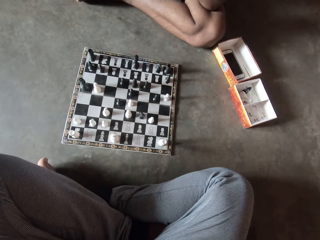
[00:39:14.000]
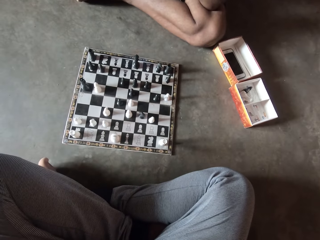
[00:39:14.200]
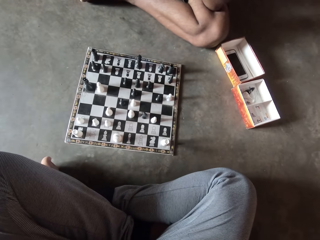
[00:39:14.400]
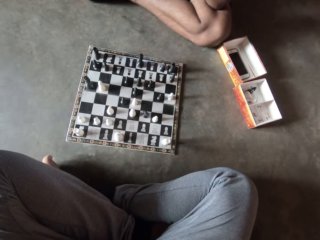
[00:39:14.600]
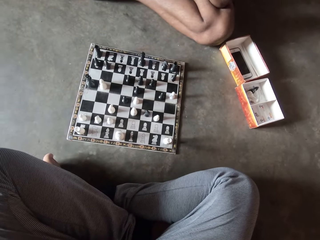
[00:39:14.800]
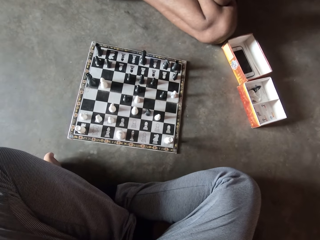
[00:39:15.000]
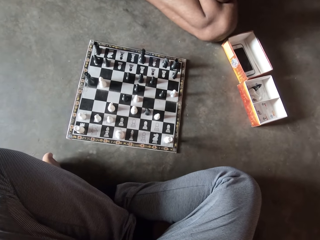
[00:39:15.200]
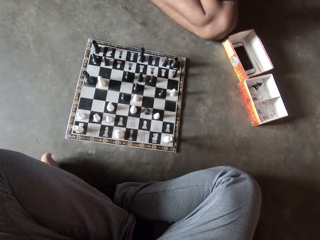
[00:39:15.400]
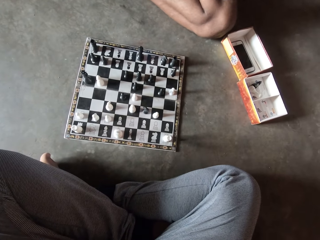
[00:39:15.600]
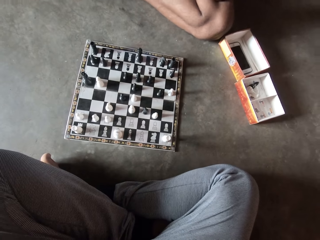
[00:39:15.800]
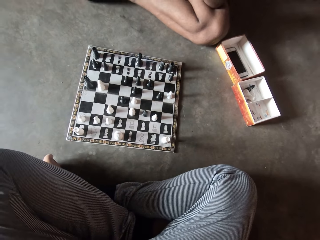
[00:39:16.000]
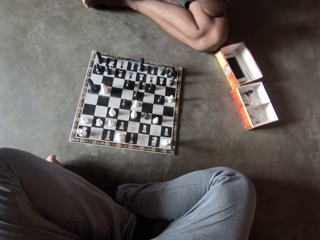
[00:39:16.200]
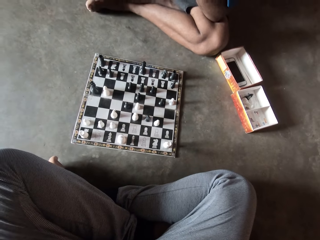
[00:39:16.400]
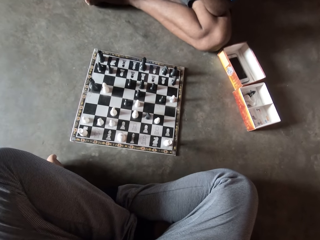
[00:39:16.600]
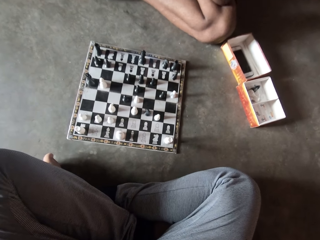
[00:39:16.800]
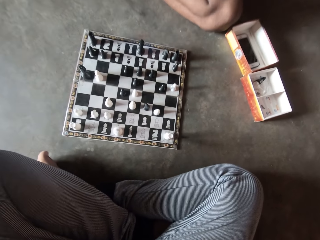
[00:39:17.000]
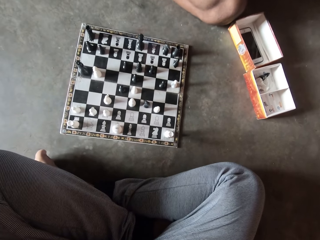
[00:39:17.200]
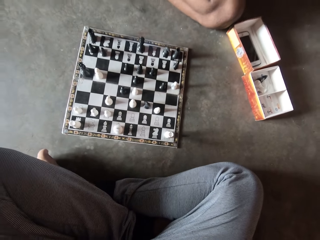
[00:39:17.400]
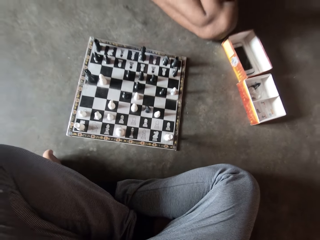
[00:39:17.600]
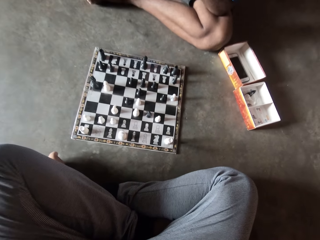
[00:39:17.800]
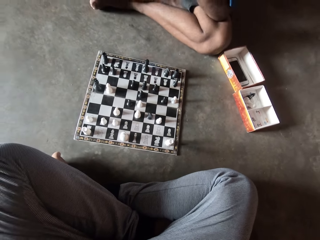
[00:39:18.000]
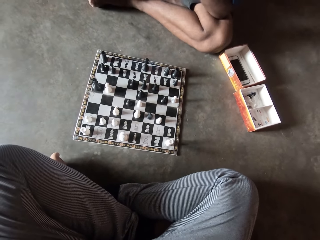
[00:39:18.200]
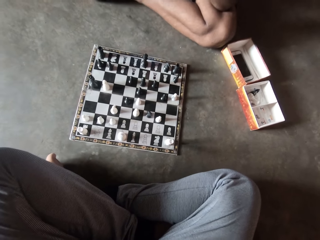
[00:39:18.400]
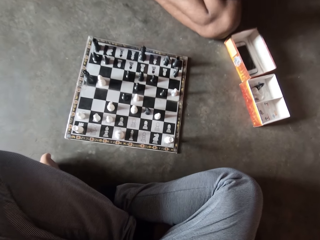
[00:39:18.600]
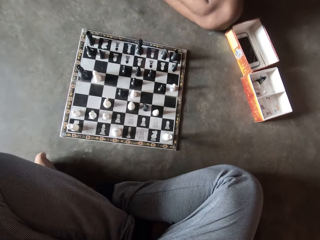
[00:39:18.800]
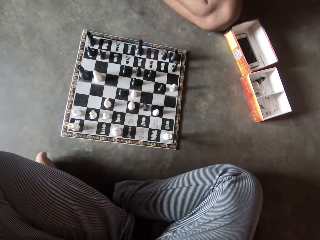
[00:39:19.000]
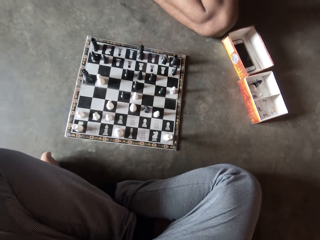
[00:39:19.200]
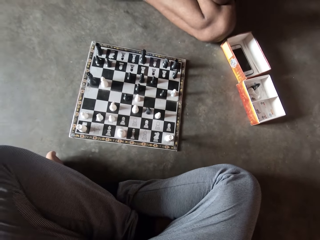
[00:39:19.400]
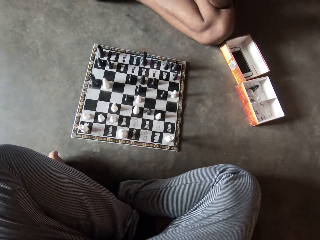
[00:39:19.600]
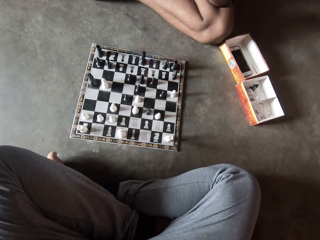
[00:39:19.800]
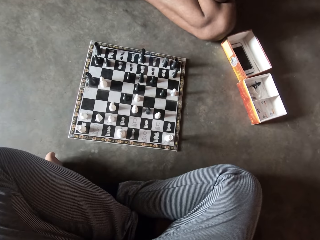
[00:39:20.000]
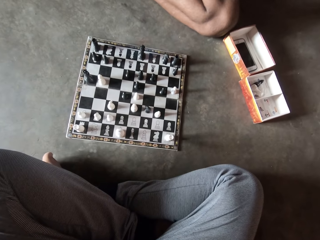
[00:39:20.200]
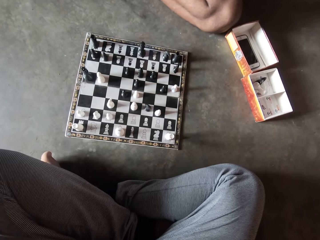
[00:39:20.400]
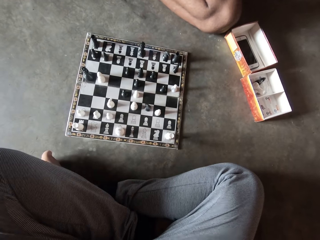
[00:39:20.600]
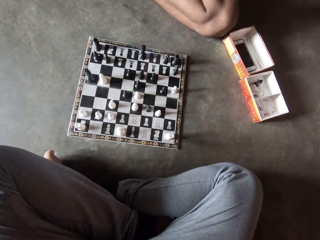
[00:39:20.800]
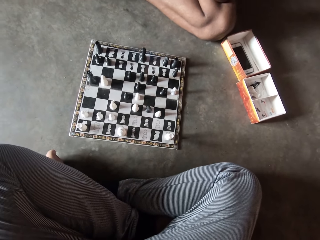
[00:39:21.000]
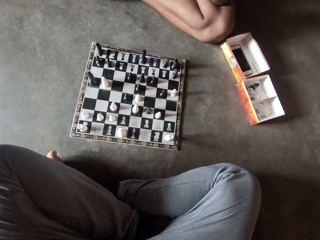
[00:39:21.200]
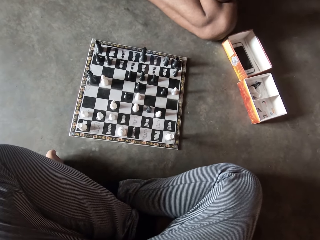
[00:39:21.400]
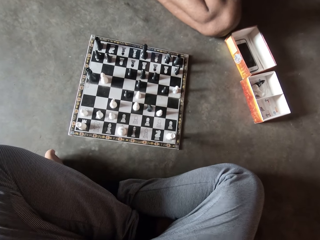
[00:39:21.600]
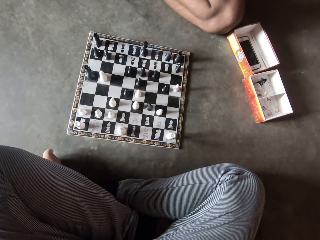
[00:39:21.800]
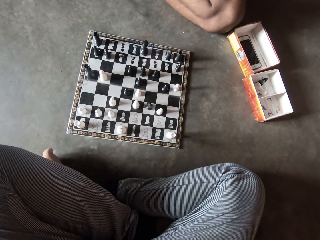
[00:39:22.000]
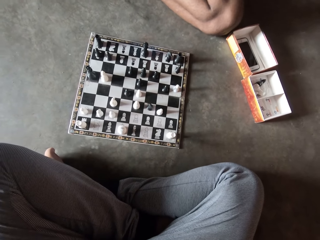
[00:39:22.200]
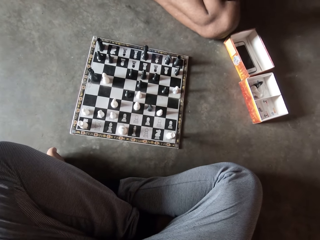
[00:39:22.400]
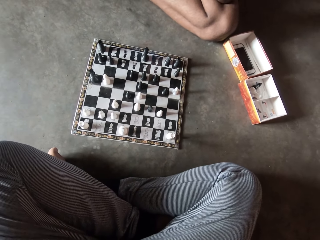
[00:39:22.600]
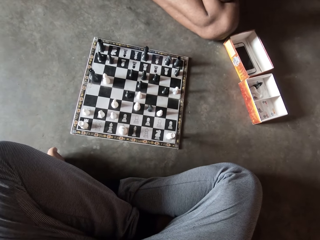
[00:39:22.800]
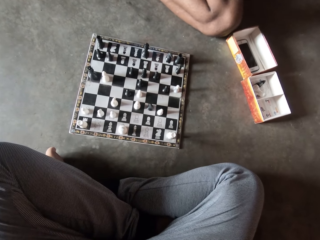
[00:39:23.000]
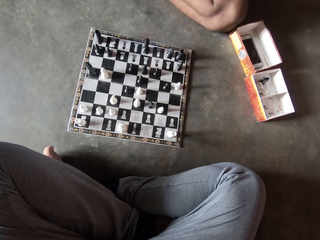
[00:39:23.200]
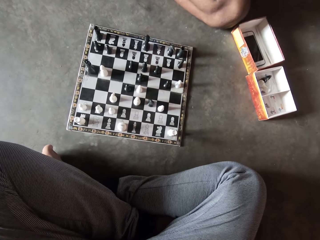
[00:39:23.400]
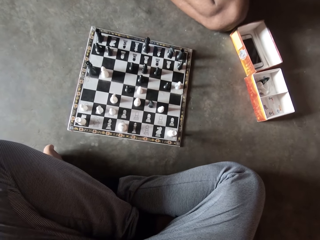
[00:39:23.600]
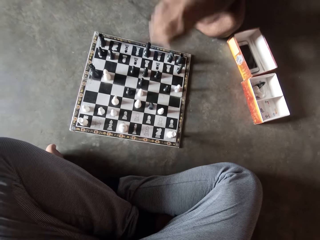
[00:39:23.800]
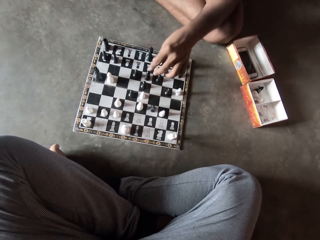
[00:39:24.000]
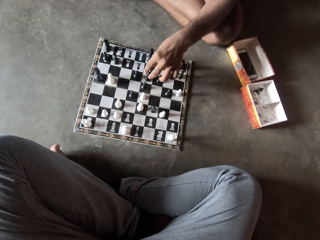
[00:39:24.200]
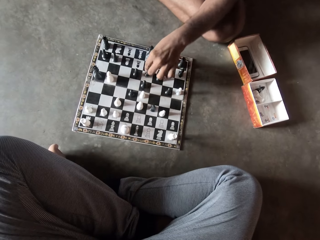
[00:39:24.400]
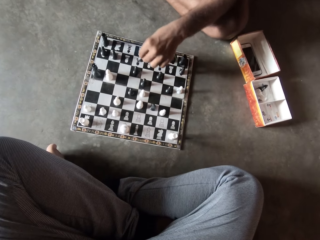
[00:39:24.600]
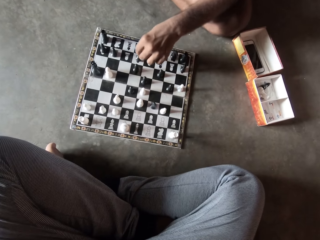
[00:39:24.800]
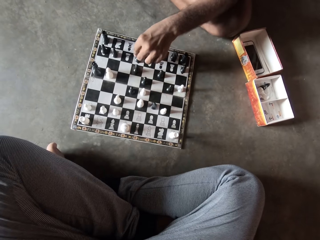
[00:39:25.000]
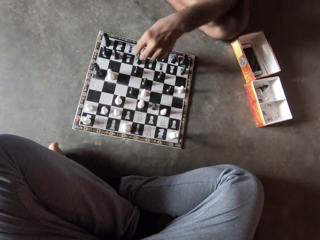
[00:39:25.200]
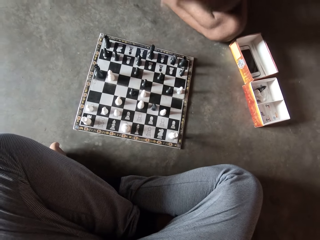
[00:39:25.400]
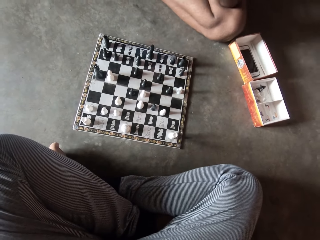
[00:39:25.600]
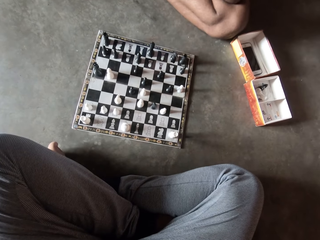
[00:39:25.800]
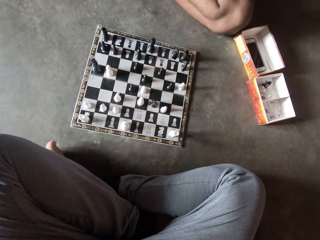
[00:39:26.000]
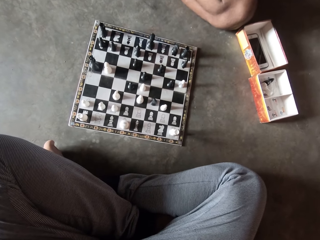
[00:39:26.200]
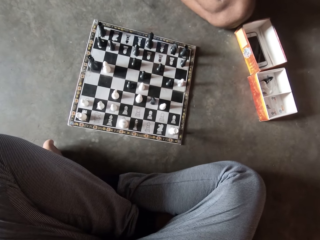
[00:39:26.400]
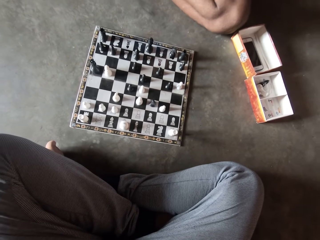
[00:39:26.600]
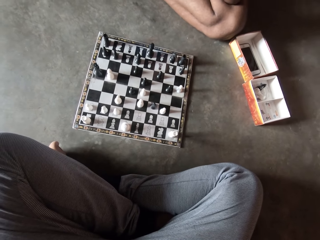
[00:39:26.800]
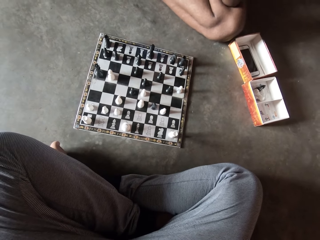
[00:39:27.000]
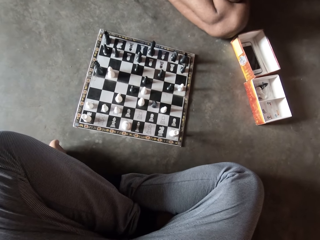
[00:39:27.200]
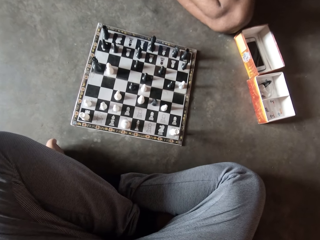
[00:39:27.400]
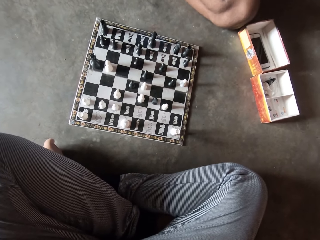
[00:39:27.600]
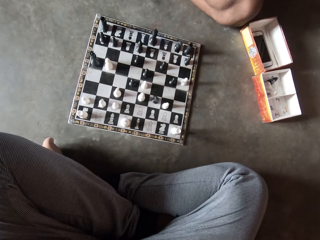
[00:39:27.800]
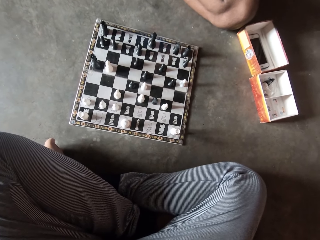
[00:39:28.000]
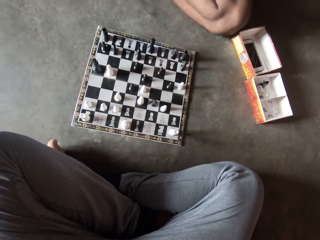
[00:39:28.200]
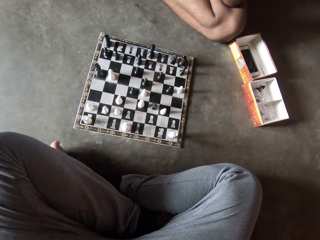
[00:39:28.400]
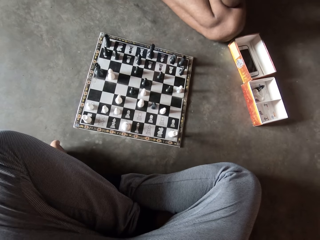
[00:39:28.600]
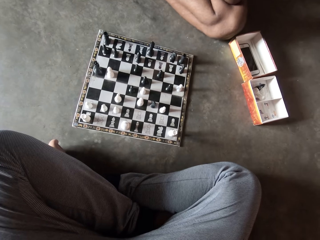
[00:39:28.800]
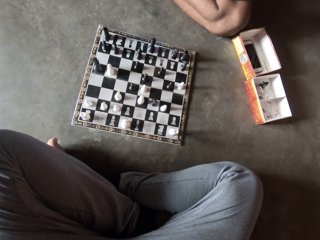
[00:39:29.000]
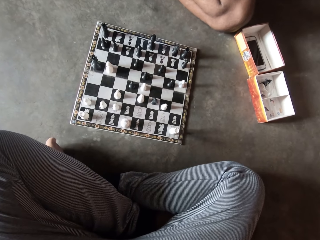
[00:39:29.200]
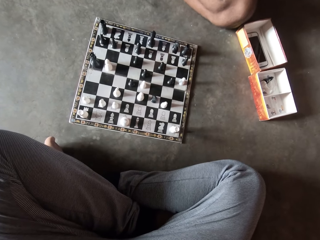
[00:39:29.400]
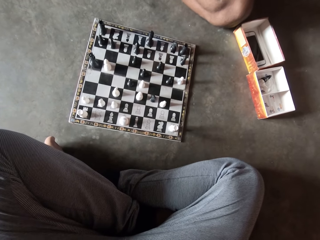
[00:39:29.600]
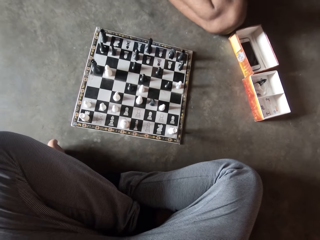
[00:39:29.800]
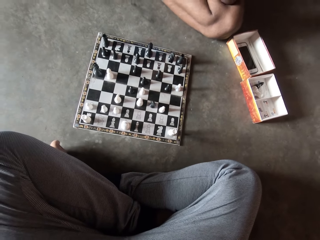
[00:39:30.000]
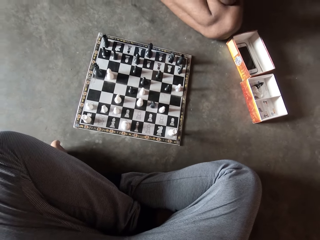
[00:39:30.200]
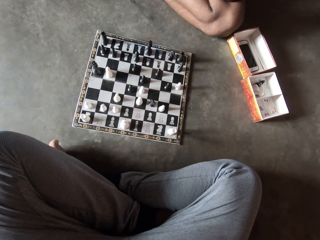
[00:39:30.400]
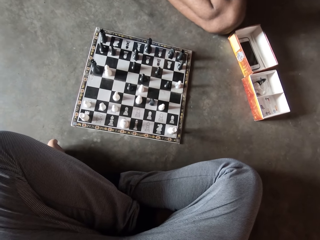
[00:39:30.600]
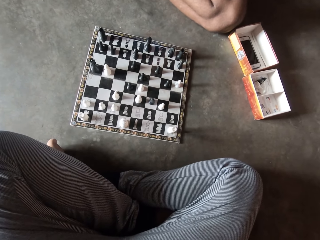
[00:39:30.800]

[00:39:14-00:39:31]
The man moves another black chess piece on the chess board. The man plays chess and pulls his hand off the chess piece.

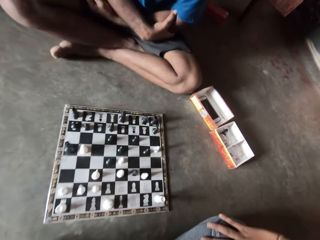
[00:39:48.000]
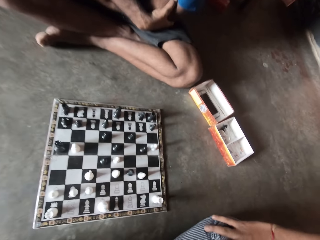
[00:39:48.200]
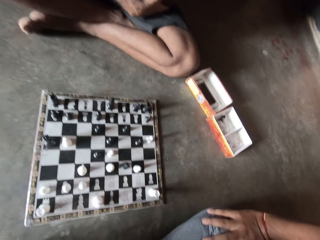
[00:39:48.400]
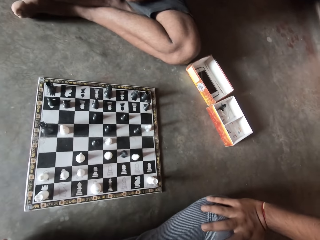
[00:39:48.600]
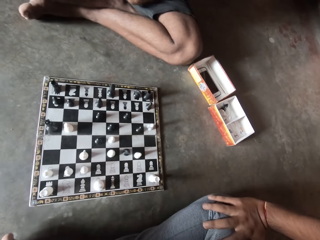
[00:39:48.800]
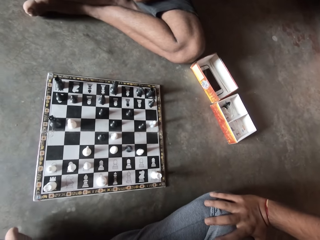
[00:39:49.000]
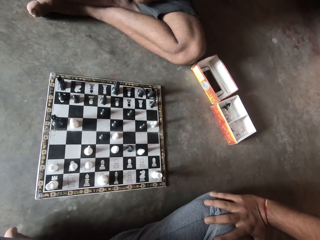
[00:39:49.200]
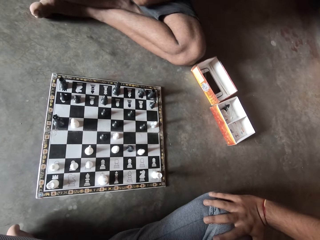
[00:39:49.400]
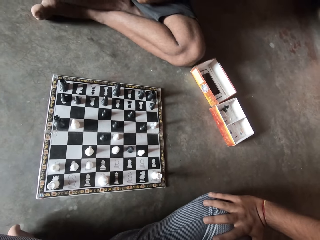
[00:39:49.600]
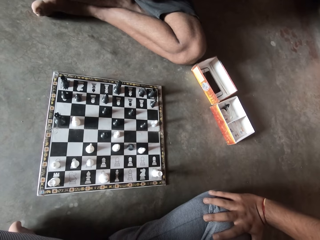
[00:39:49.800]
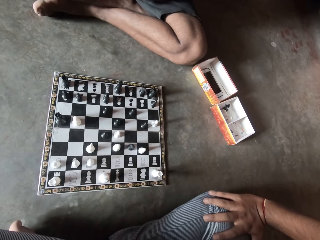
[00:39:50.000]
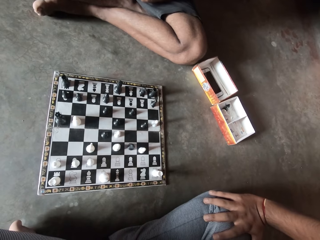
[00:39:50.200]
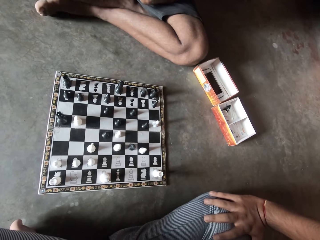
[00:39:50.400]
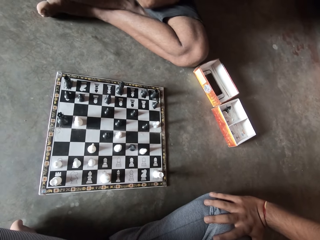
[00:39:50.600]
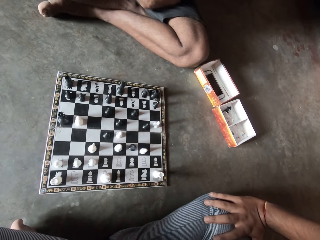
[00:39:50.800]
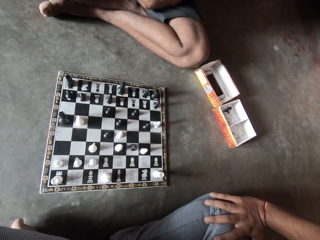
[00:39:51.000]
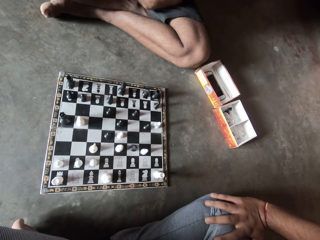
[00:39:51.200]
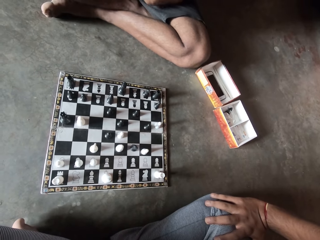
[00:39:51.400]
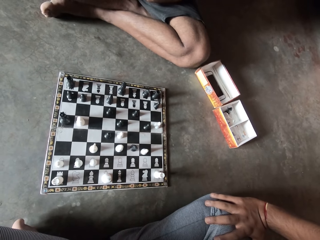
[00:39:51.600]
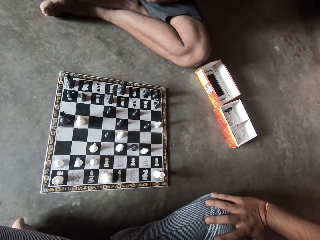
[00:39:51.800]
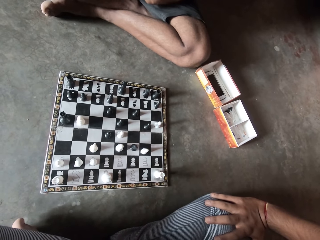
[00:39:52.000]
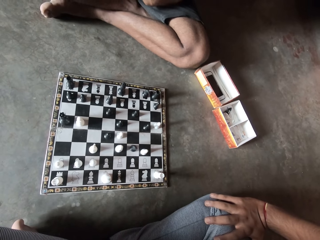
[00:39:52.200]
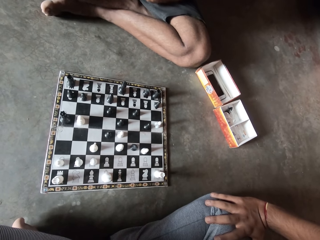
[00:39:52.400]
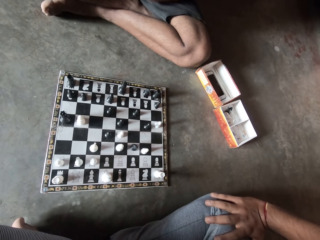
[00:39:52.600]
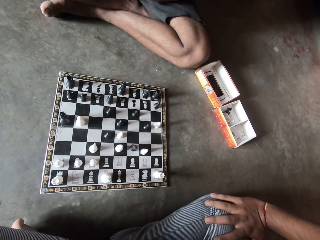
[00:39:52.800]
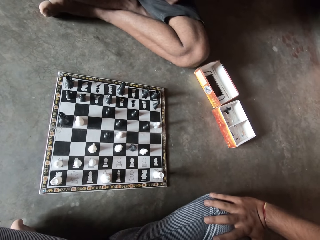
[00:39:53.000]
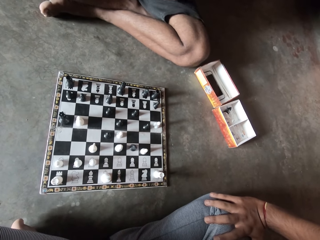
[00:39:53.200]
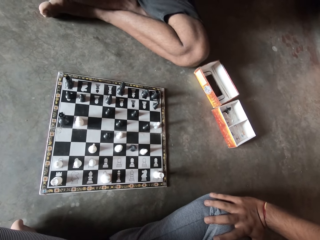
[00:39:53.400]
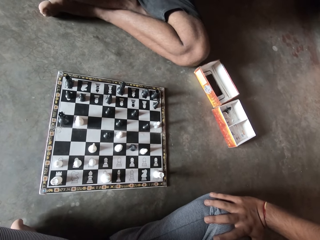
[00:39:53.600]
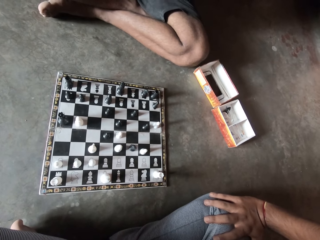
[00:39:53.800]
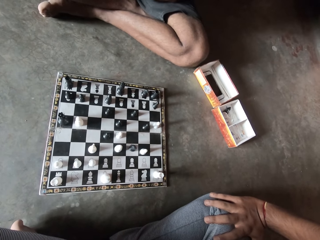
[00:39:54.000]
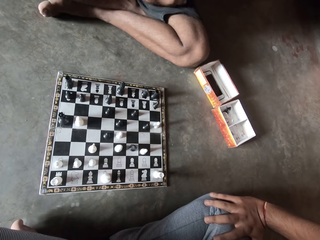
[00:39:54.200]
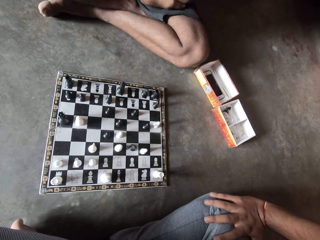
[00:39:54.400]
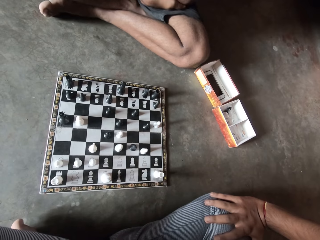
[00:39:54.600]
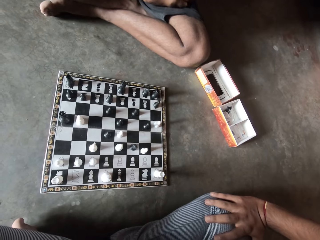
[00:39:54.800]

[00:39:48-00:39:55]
The camera wearer holds his leg.
